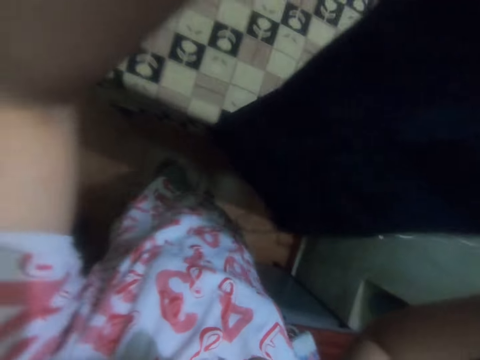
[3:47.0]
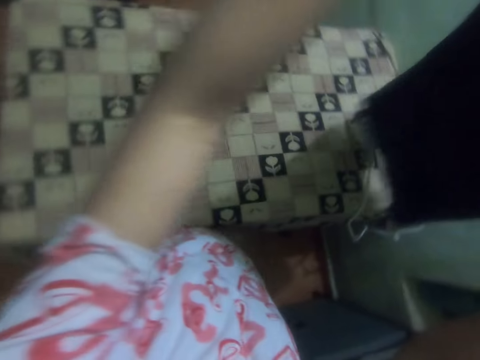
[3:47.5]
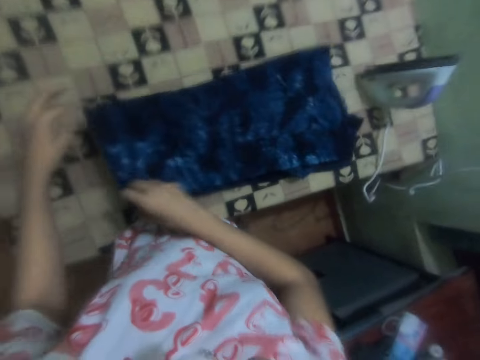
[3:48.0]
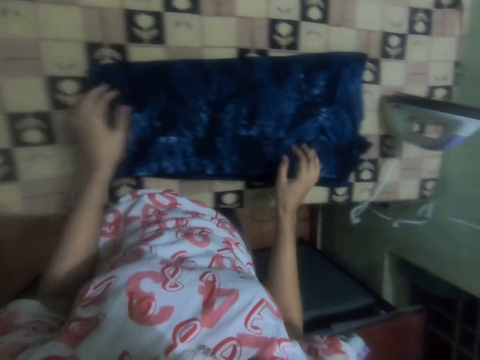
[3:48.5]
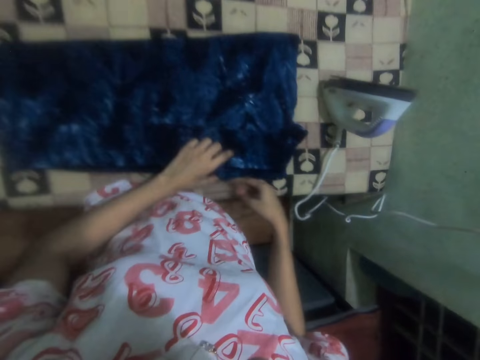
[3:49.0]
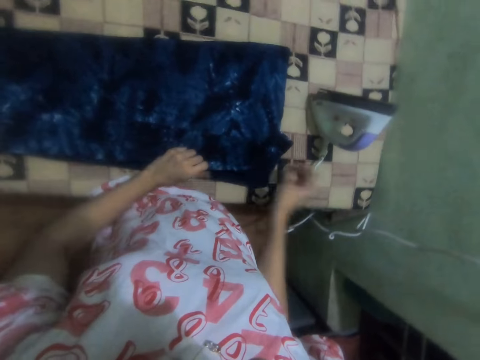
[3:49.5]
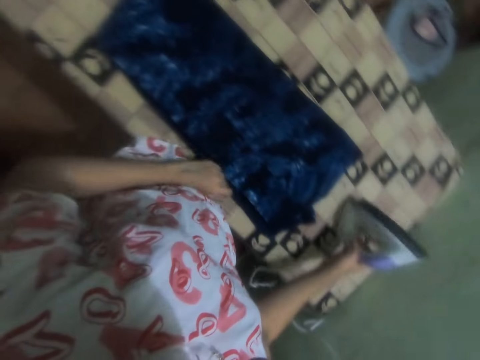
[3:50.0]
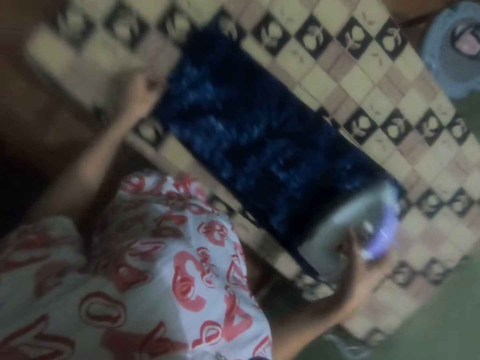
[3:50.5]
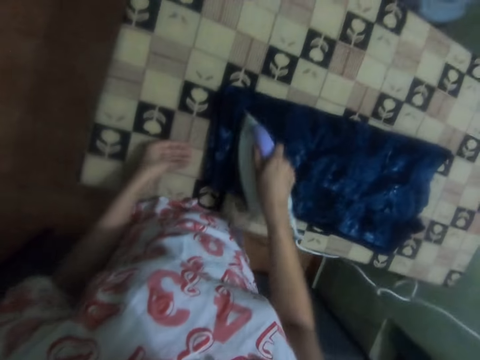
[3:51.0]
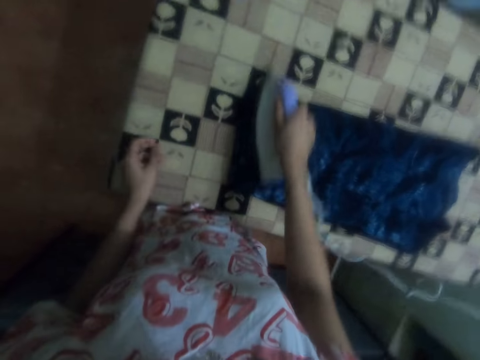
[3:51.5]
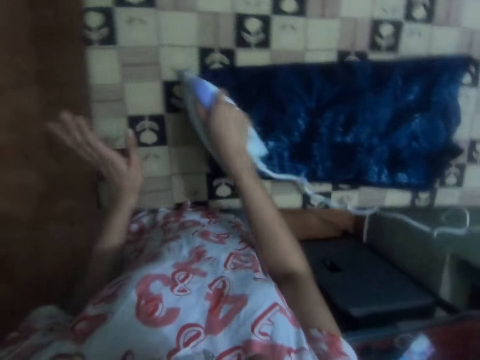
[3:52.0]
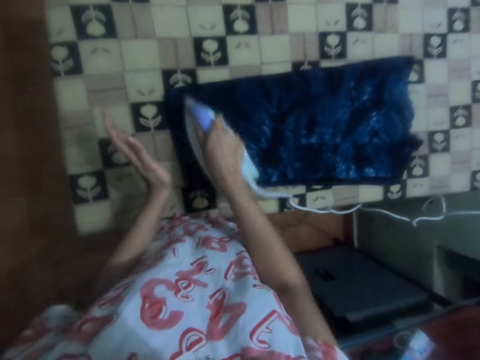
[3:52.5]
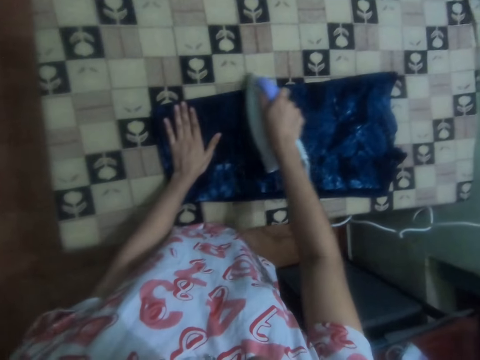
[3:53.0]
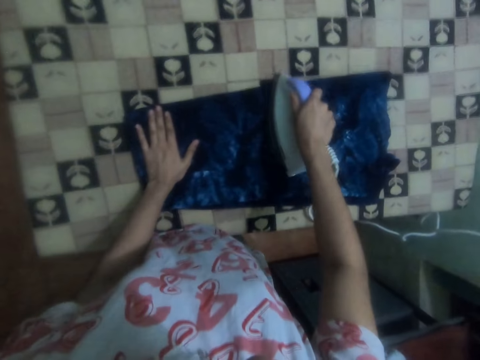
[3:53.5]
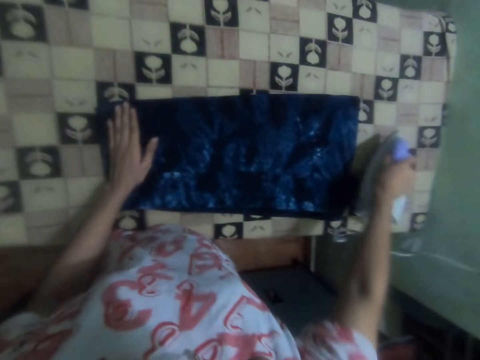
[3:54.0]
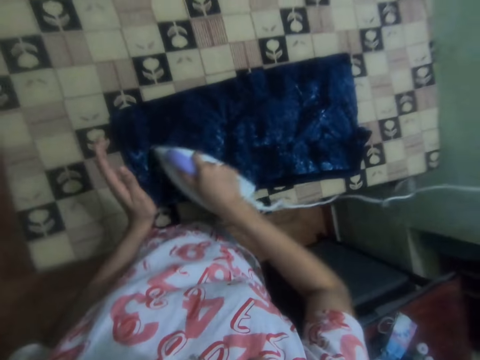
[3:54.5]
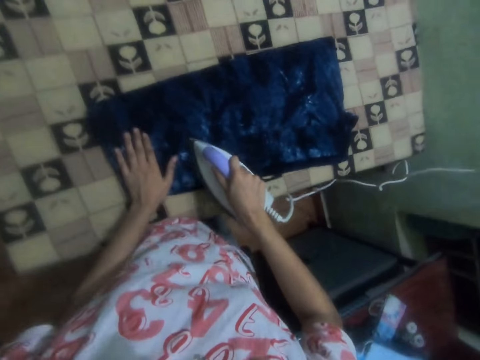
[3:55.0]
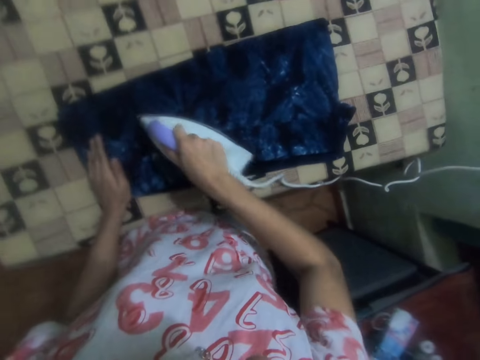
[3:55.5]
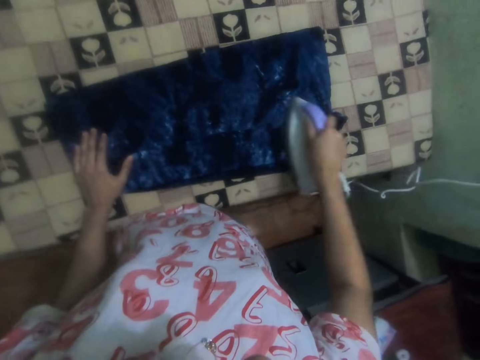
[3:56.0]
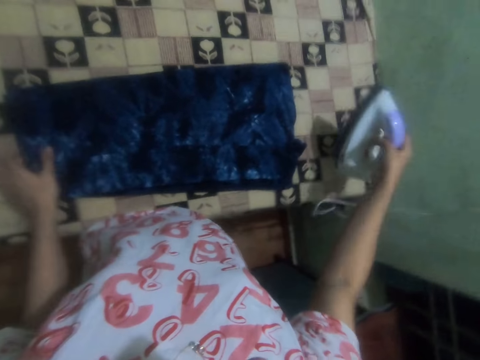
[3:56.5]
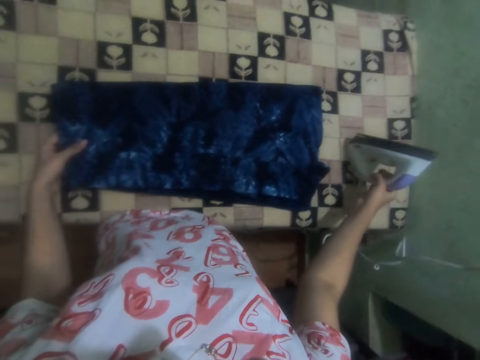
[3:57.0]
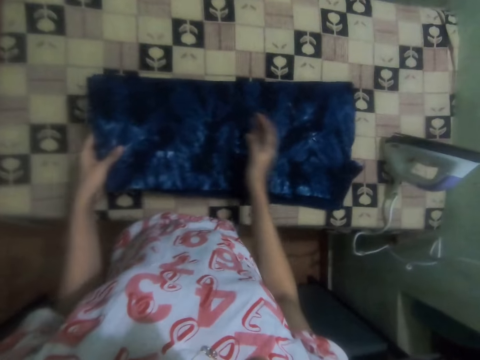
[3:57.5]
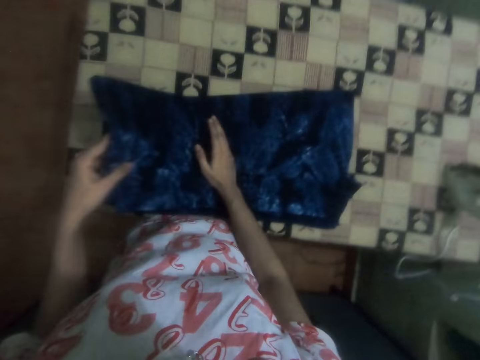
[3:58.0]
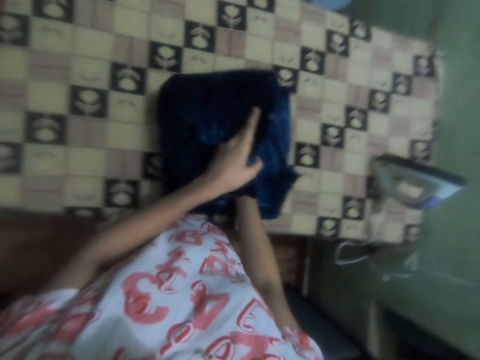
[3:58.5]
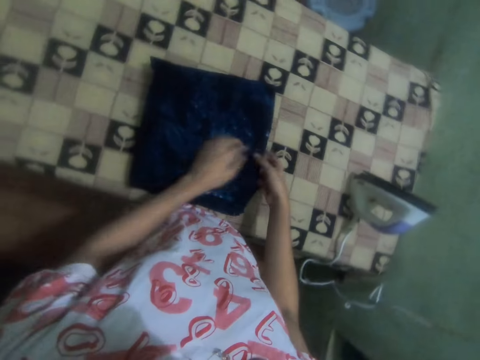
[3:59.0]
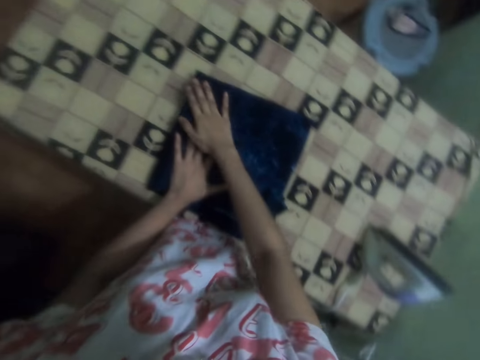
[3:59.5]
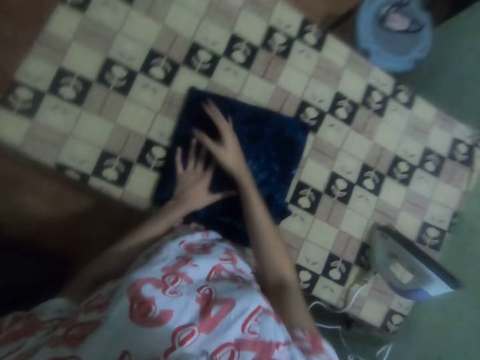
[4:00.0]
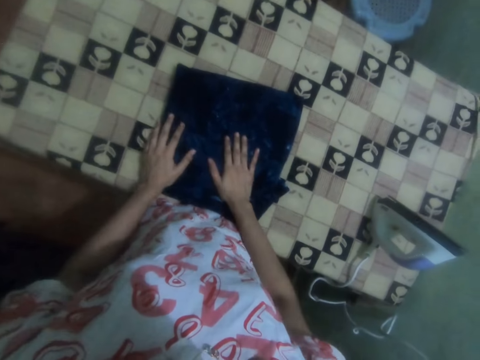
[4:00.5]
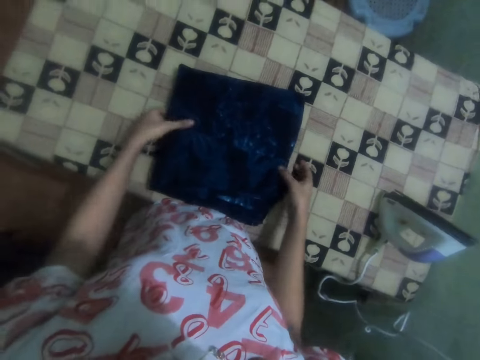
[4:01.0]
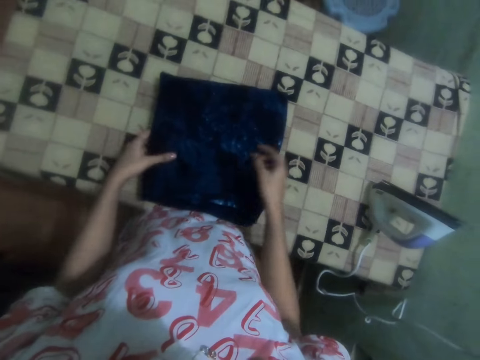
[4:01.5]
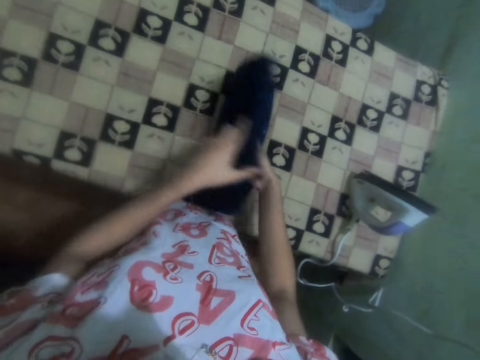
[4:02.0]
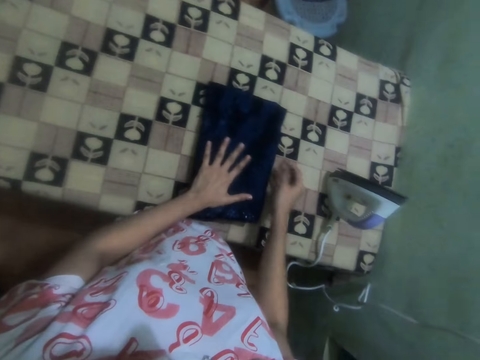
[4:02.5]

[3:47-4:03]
The camera wearer puts the dress on the iron board. They touch the cloth. They take the iron box. They iron the dress. They hold the cloth. They hold it again. They put the iron box on the iron board. They fold the dress.

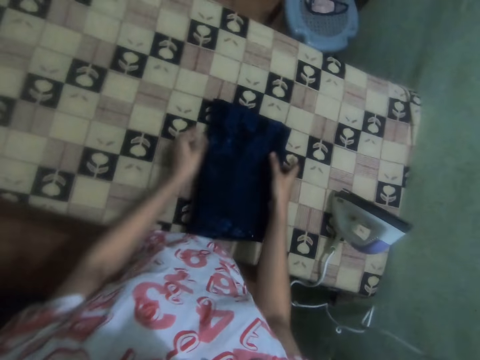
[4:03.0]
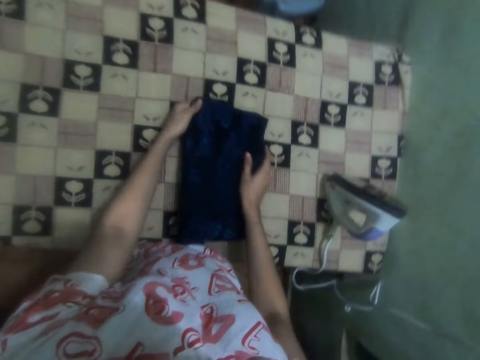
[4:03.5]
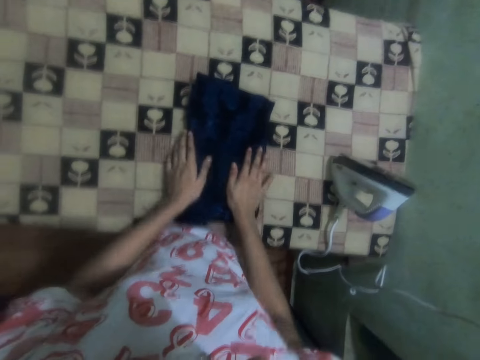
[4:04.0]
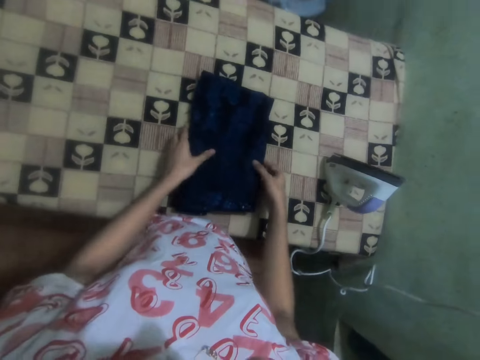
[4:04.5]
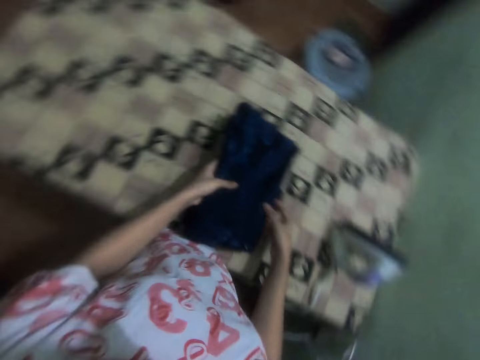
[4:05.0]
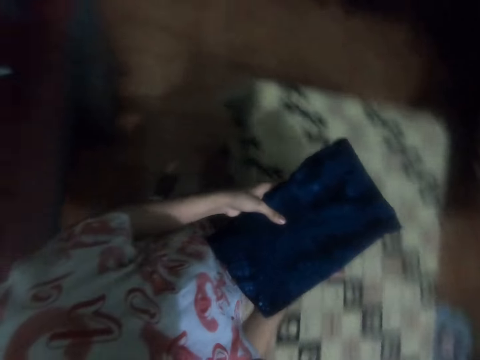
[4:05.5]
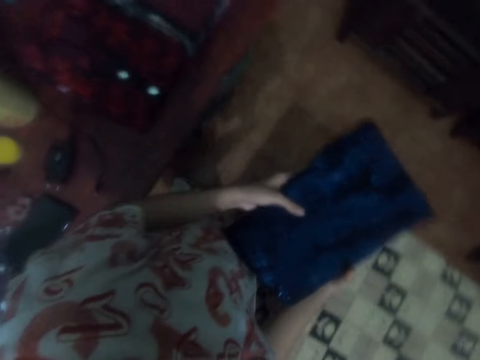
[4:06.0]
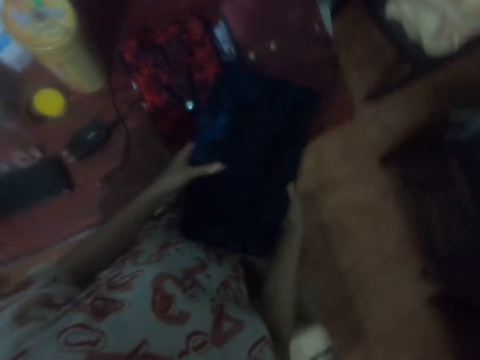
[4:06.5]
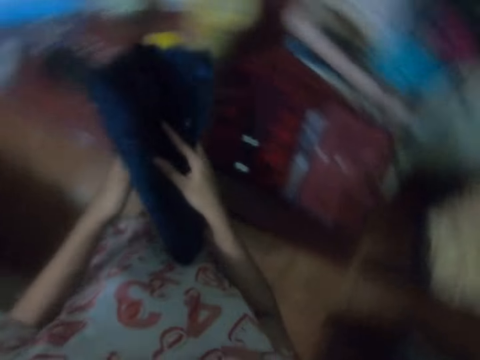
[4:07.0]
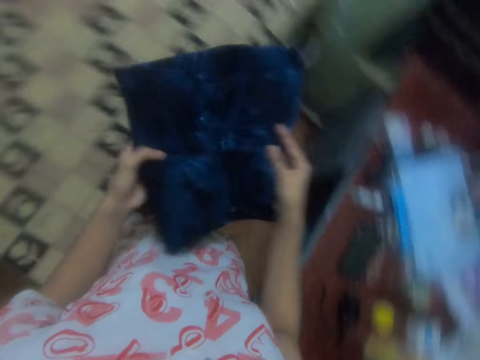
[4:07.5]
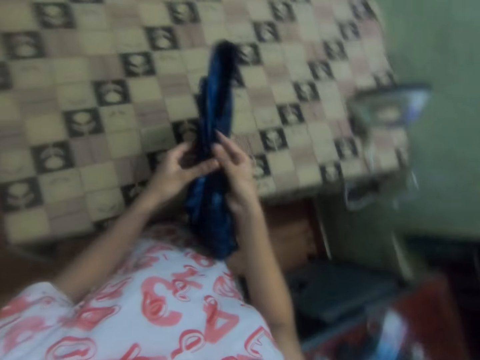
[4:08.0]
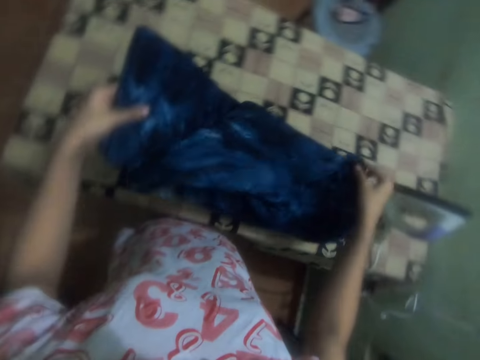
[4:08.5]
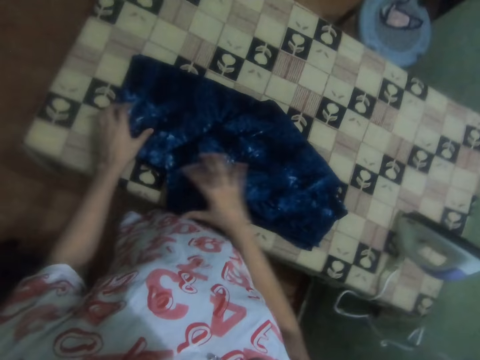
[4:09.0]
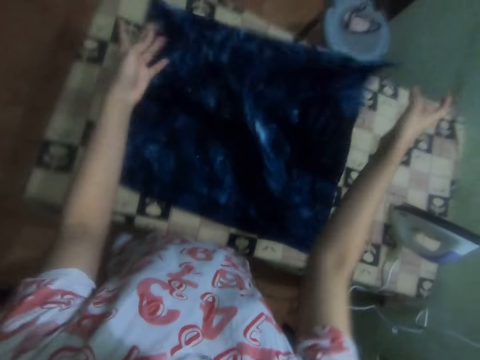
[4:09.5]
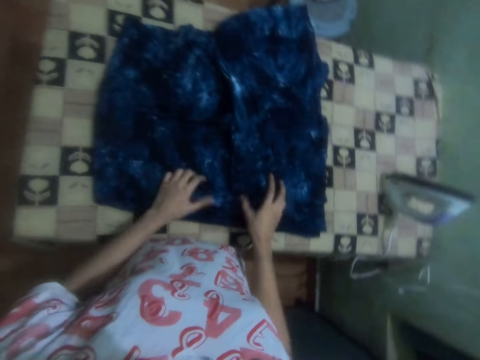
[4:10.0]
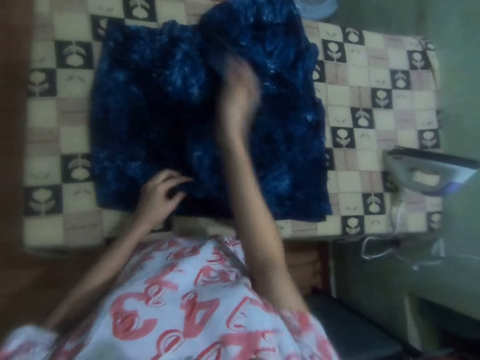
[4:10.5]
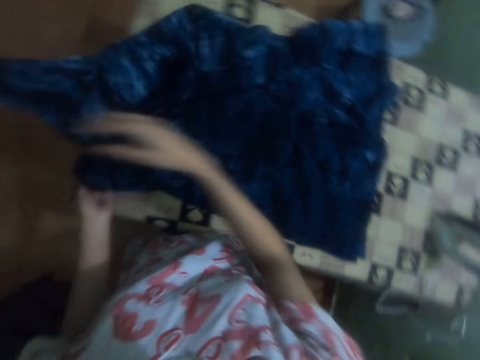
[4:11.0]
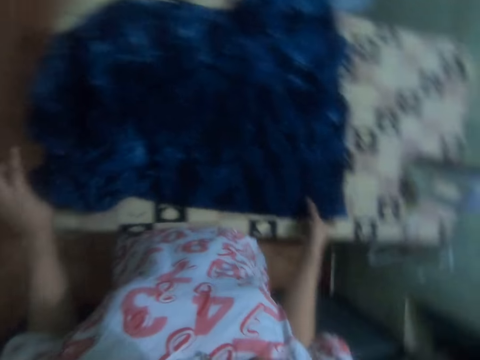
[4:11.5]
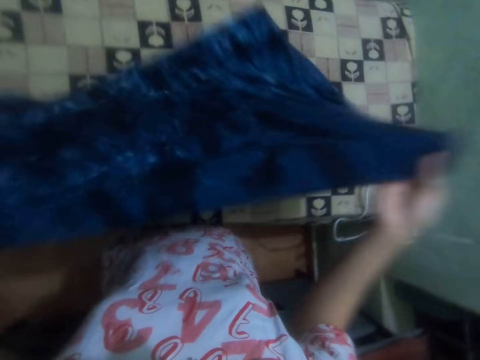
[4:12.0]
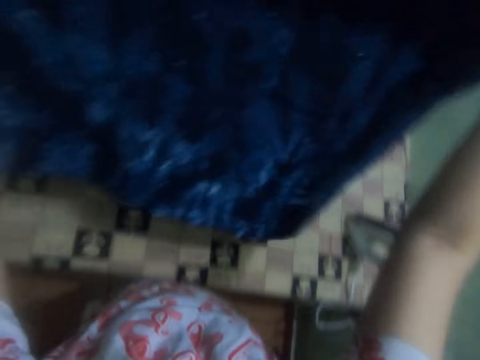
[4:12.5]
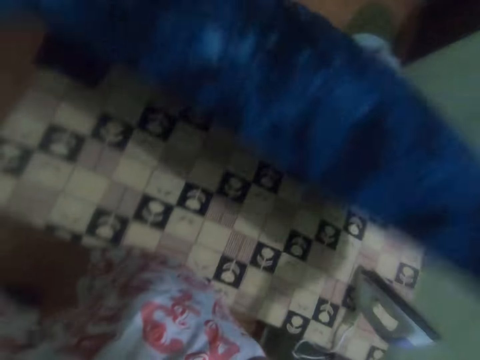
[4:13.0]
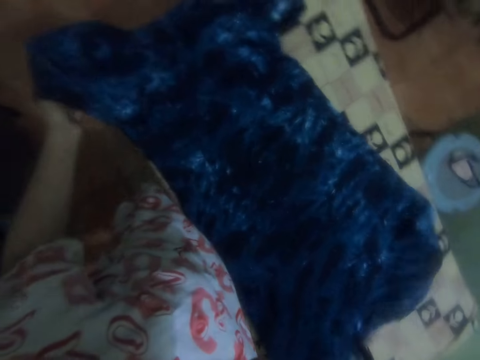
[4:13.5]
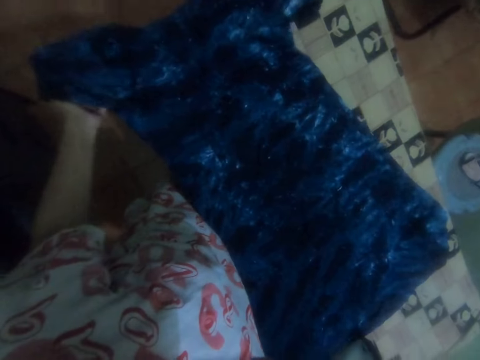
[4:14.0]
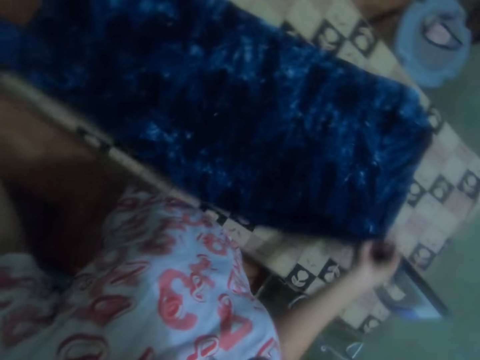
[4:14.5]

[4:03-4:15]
The camera wearer carries the dress. They take the cloth. They look around. They turn around. They unfold the dress. They put the cloth on the table. They unfold the cloth. They lift the dress. They put the dress on the iron board.
